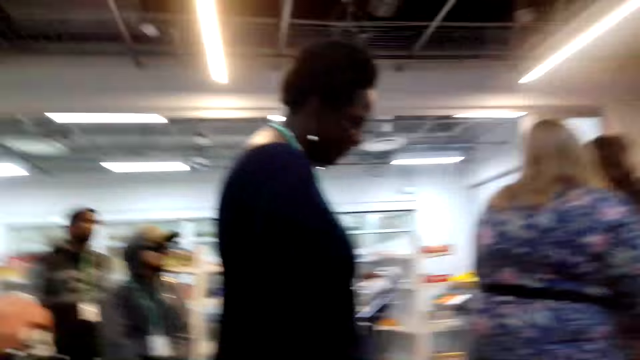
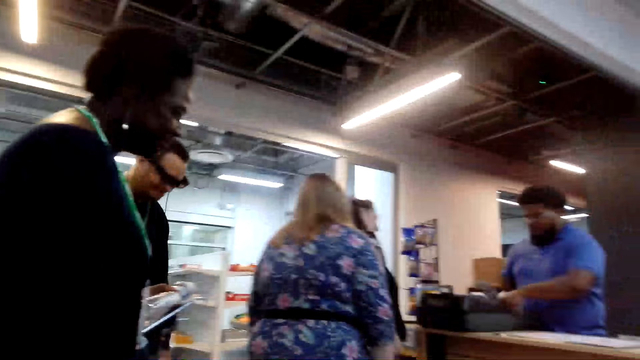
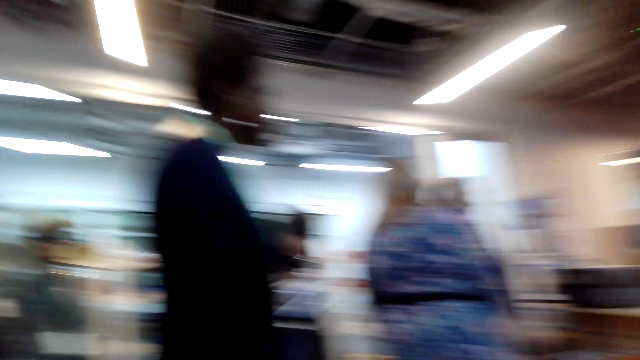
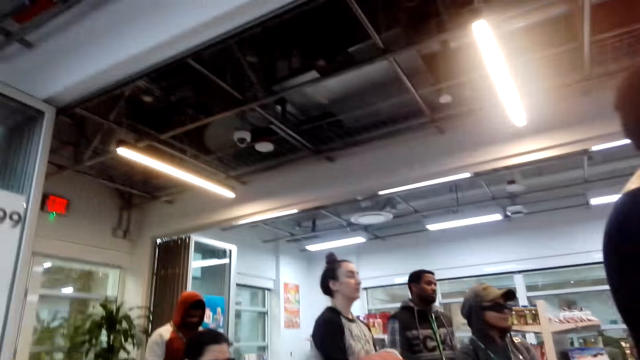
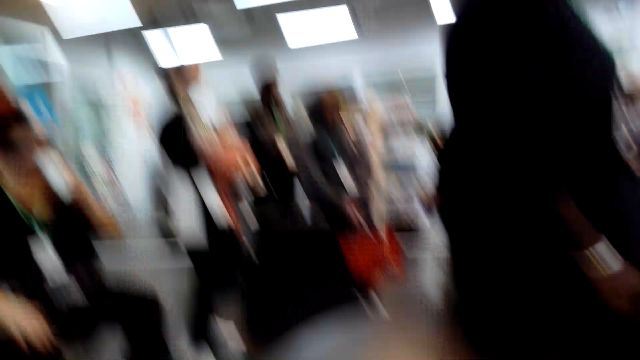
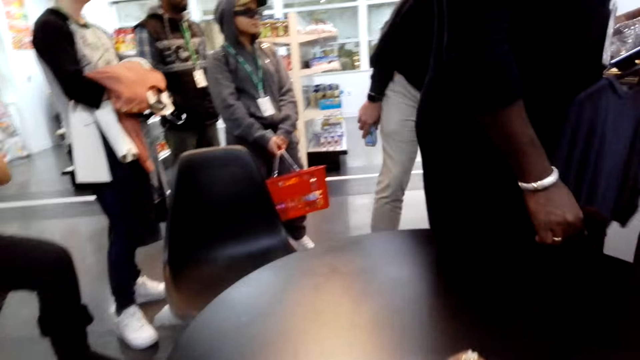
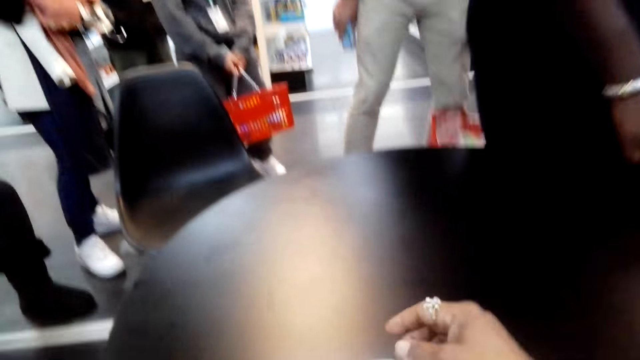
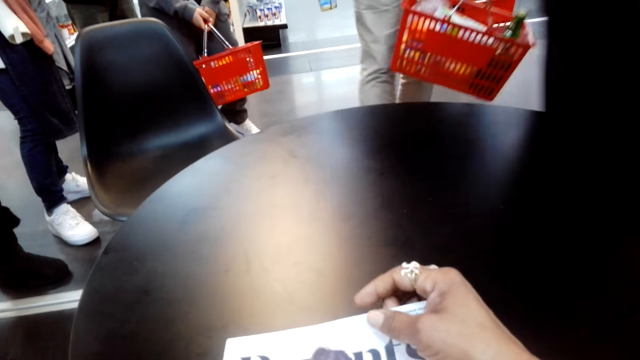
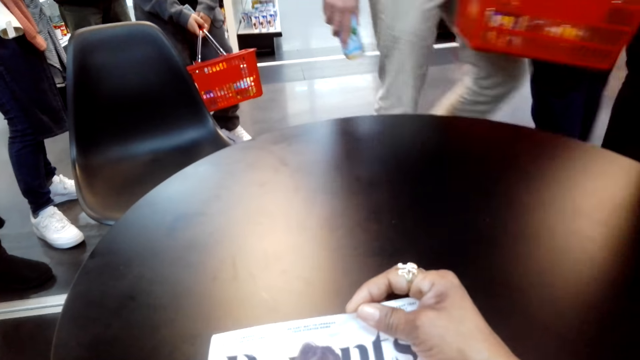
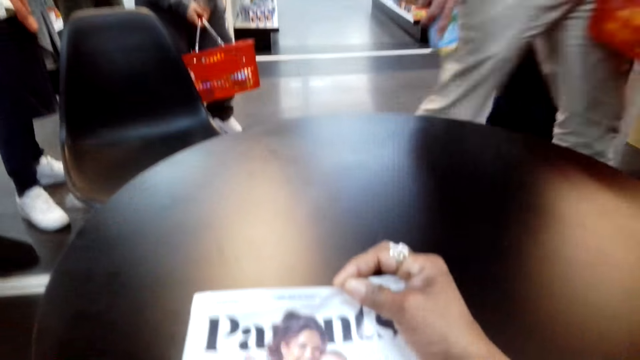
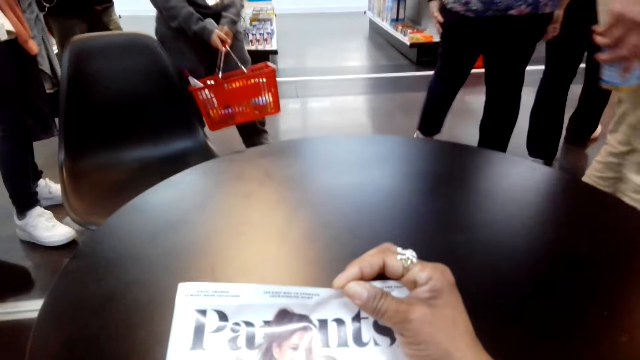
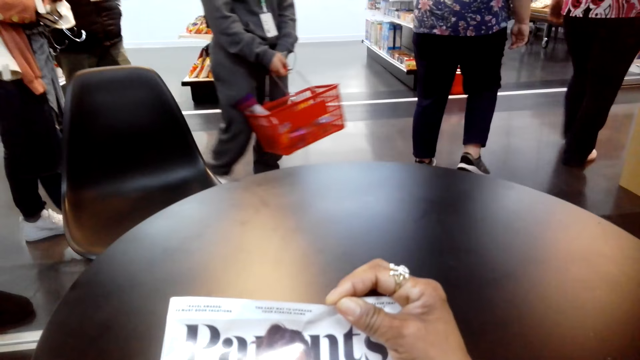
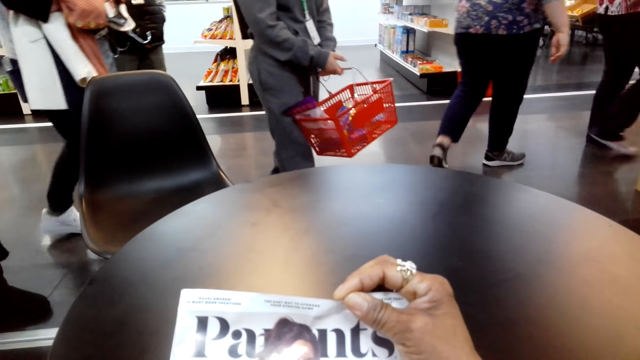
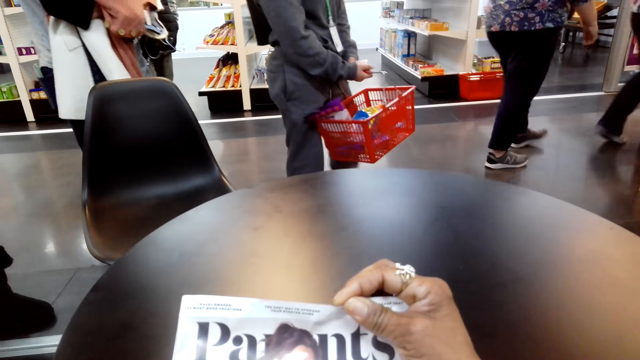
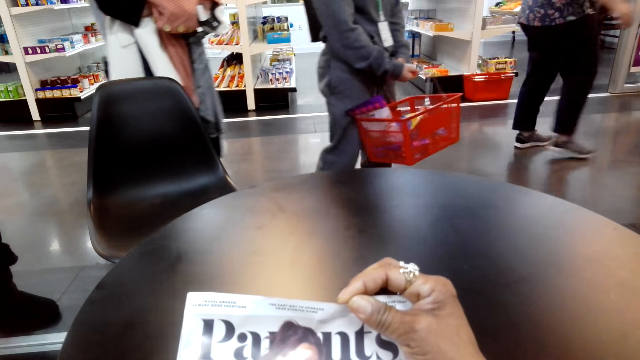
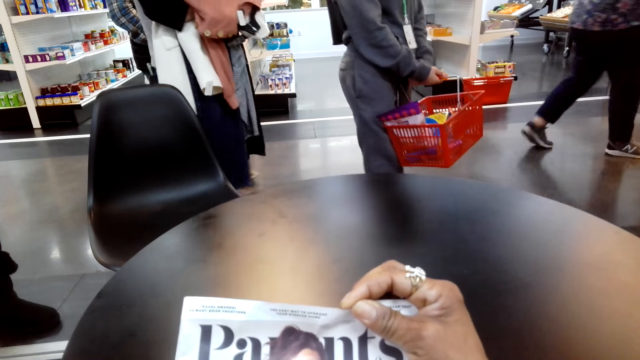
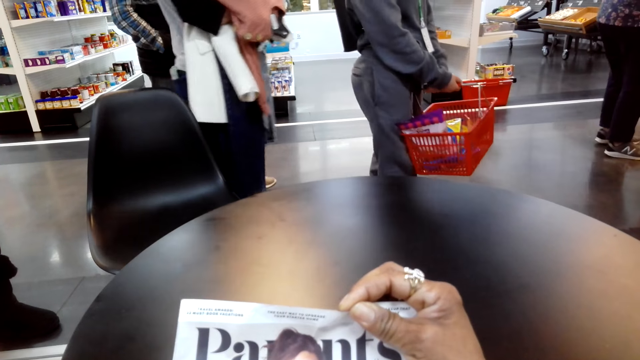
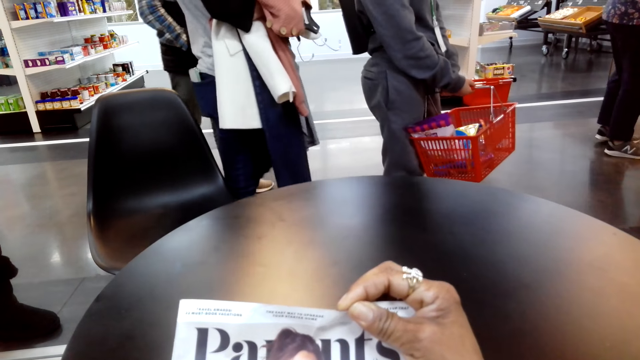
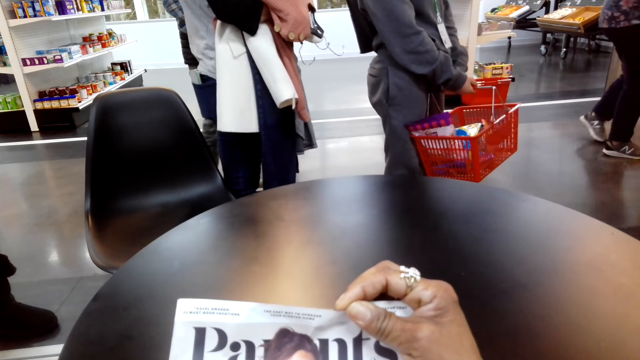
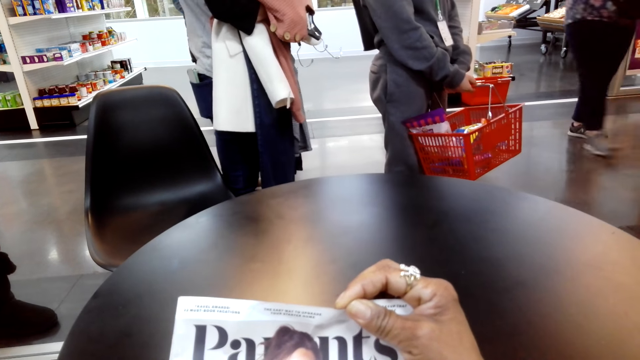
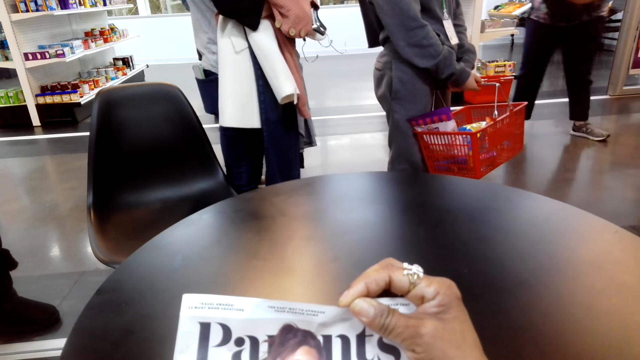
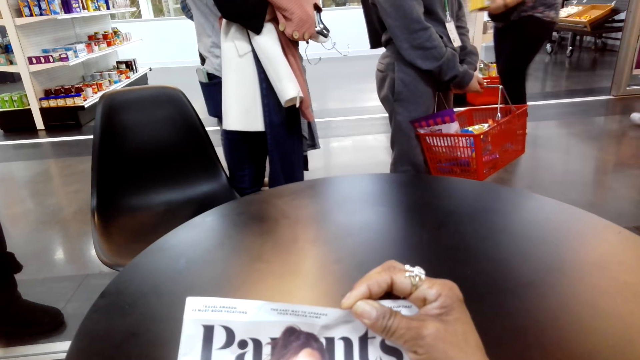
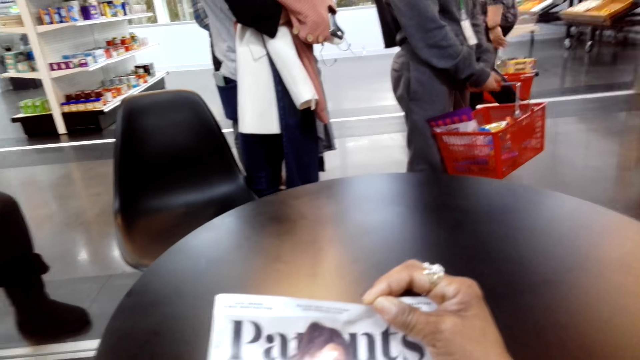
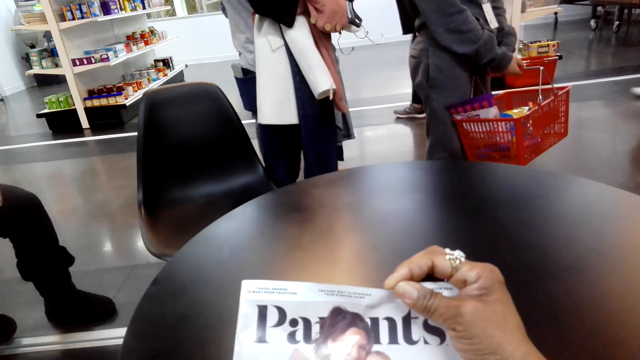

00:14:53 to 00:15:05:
The camera wearer reads the magazine.

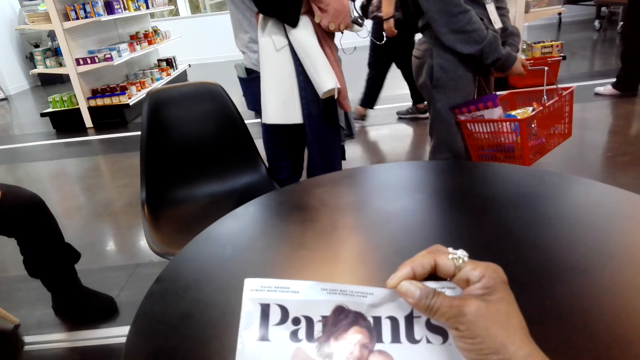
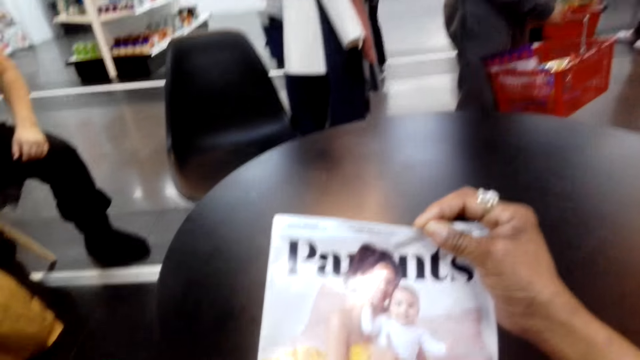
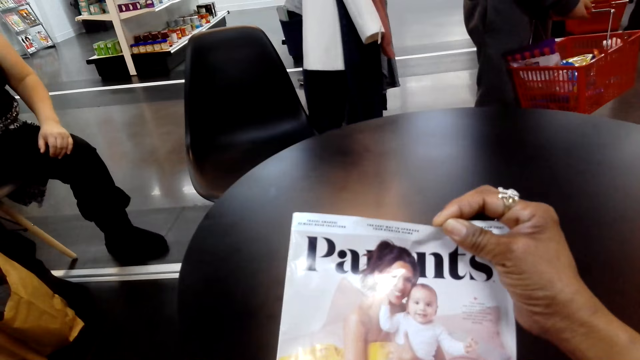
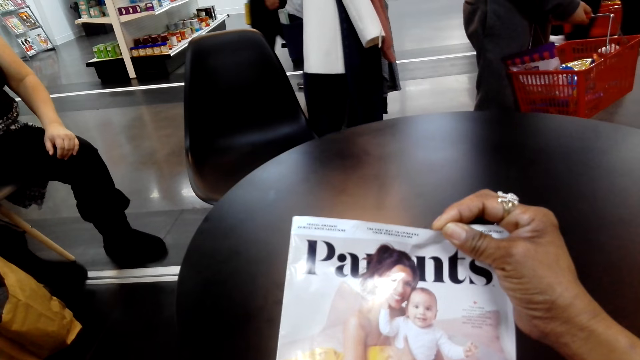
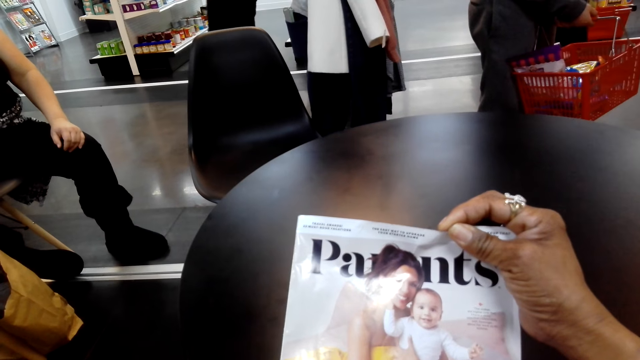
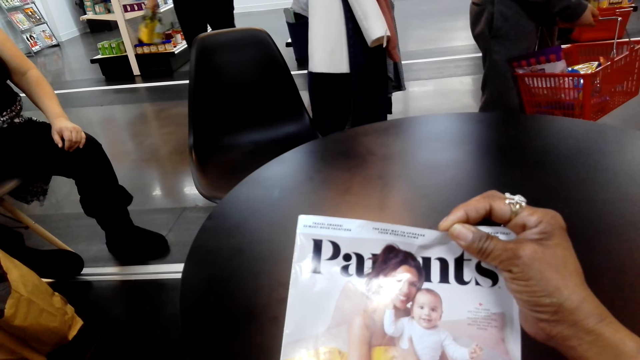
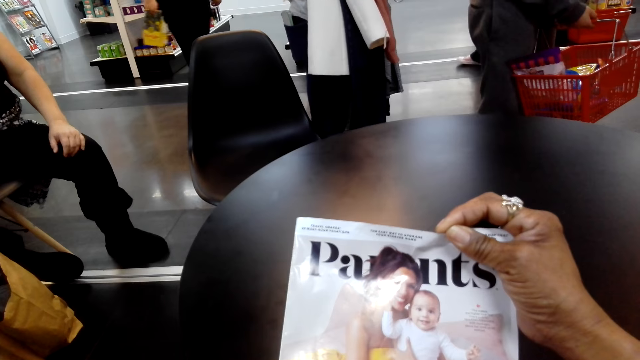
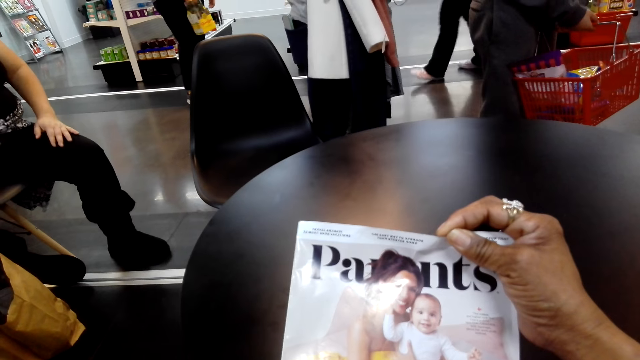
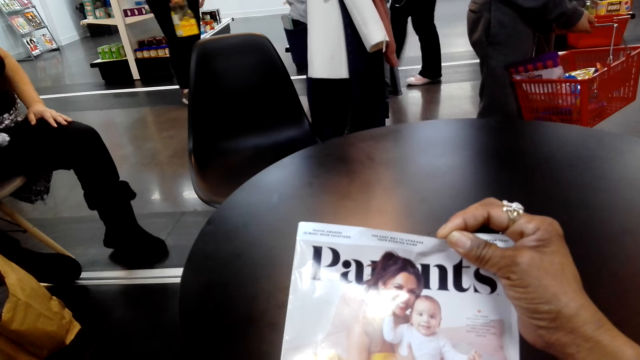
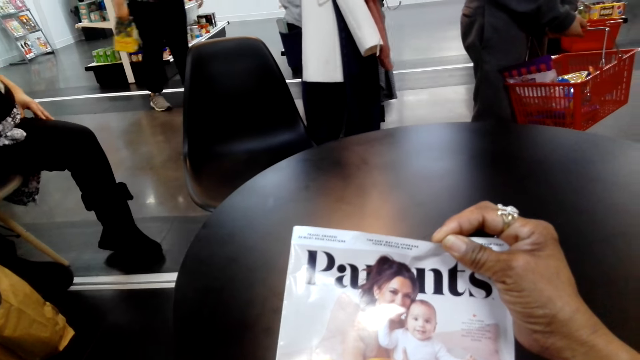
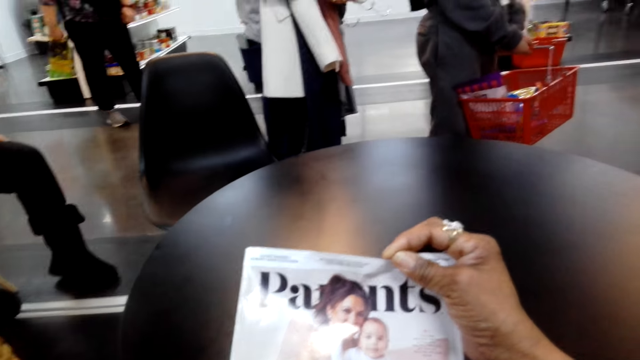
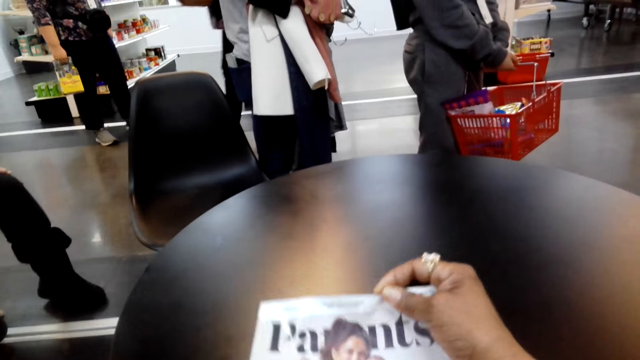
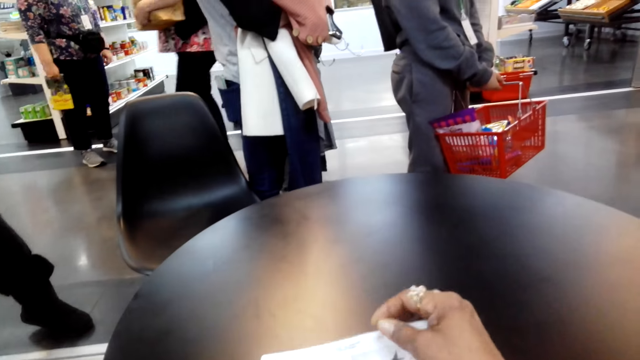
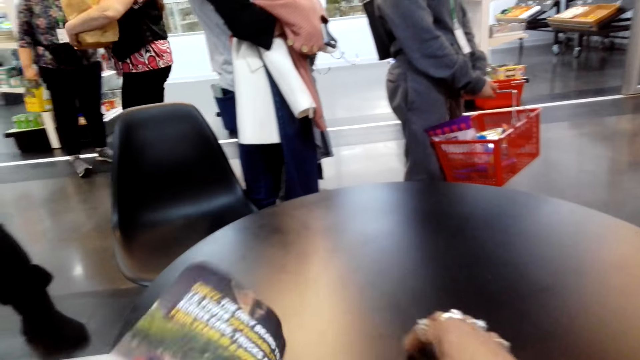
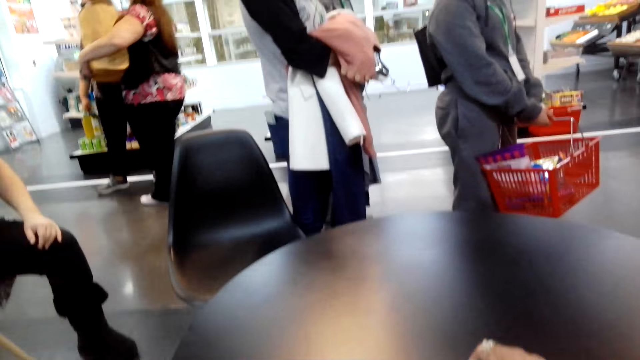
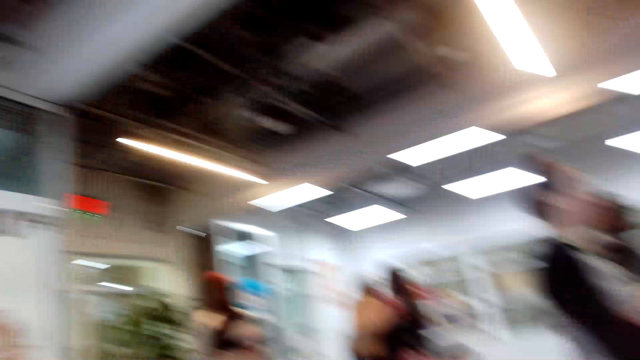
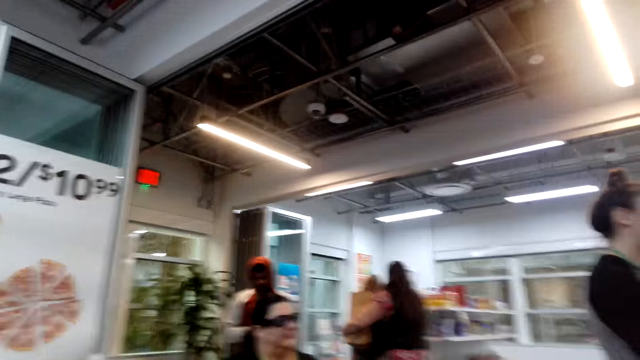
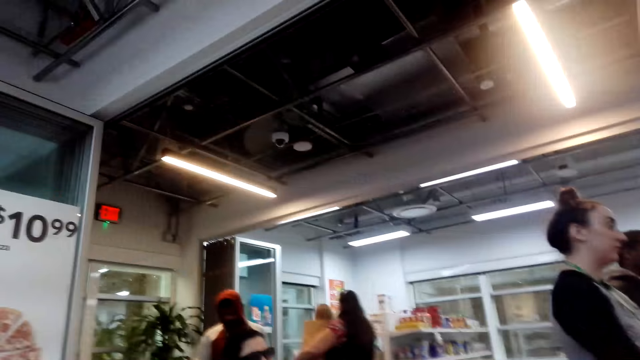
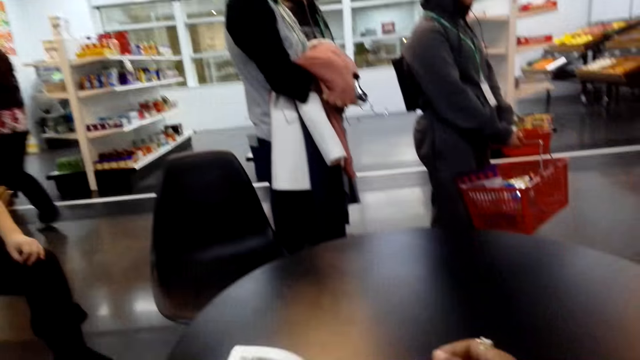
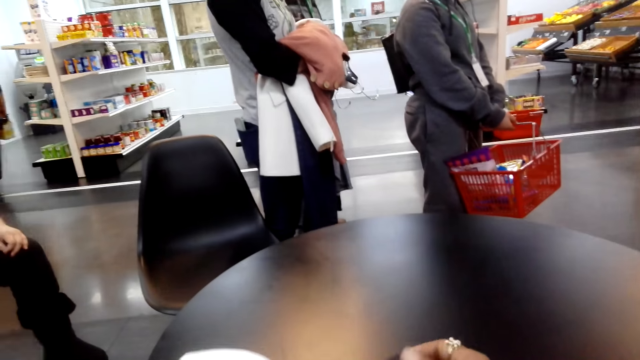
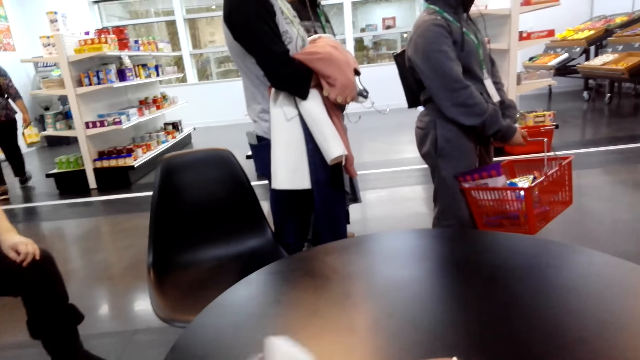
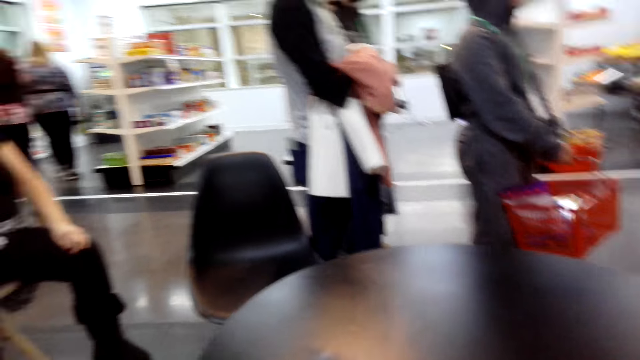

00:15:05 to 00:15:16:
The camera wearer flips a page. They look around the mall. A man stands in the mall. The camera wearer looks around the mall. They flip pages.
